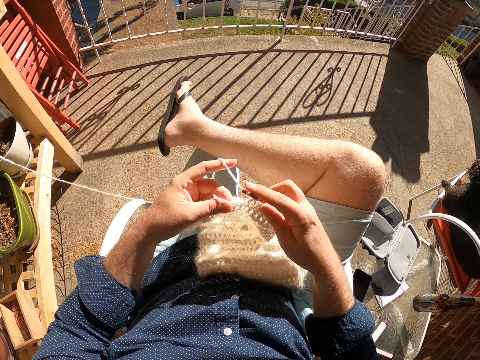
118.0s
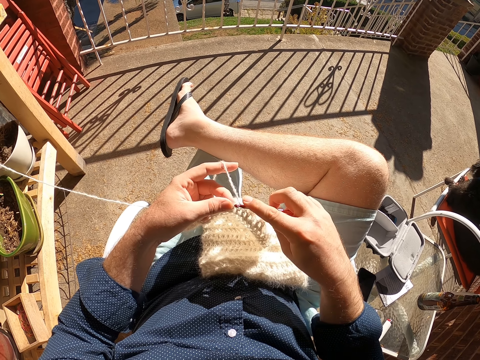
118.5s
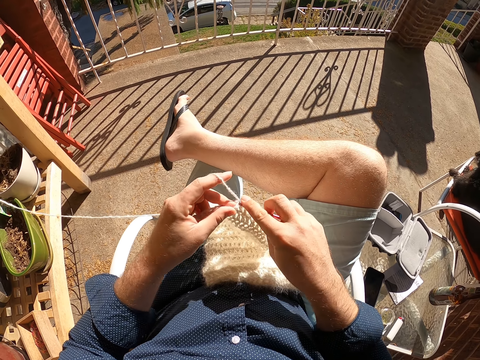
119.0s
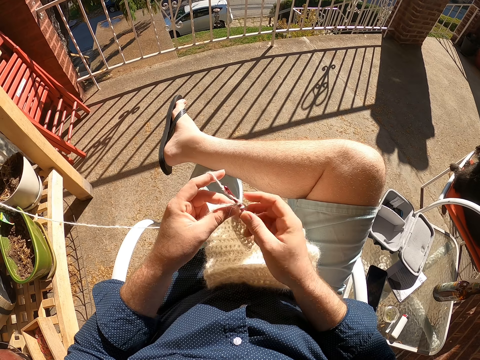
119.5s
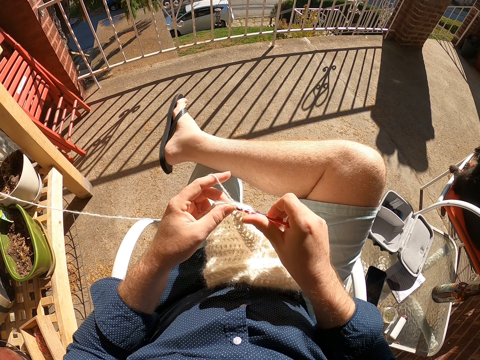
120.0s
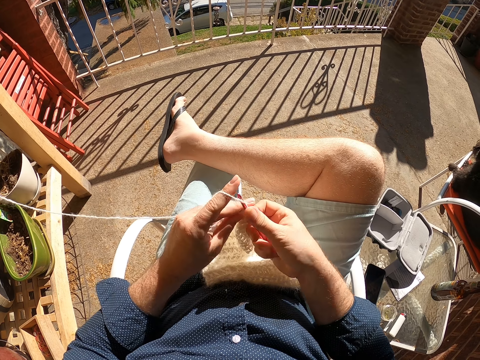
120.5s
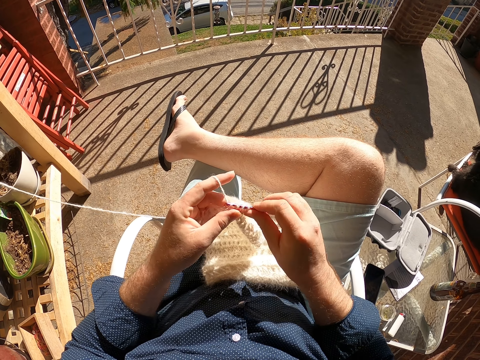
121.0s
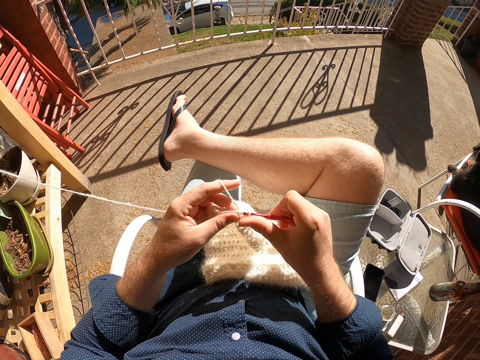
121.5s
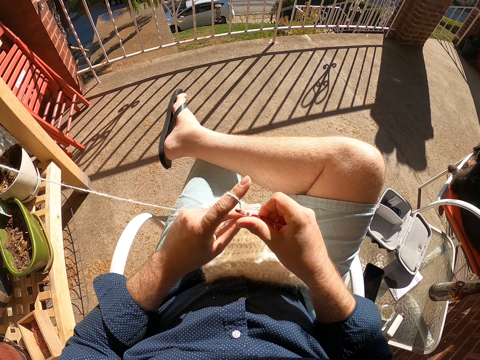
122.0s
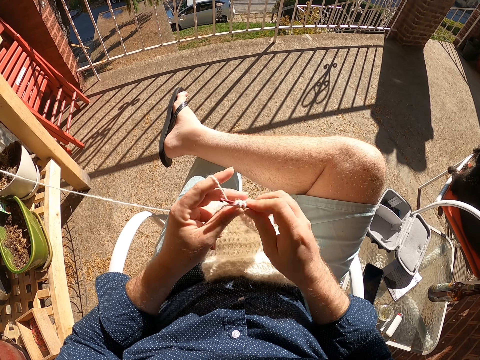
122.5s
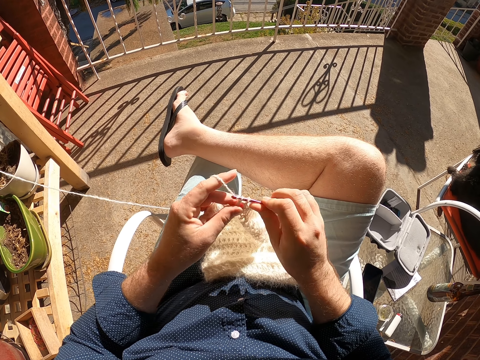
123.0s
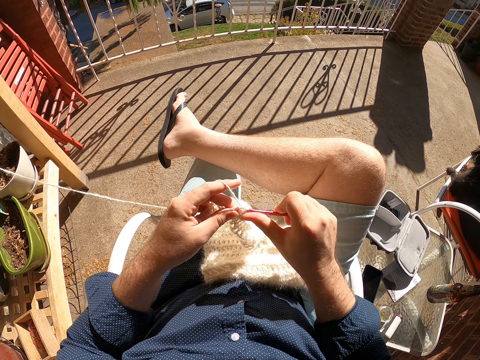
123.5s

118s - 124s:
The camera wearer crochets the scarf.

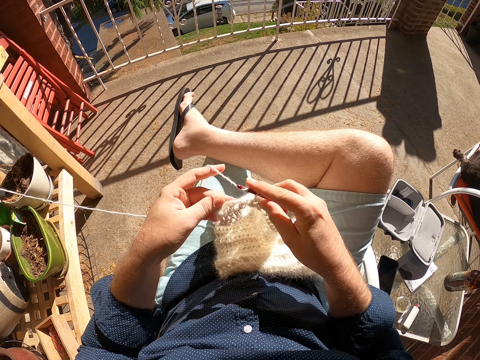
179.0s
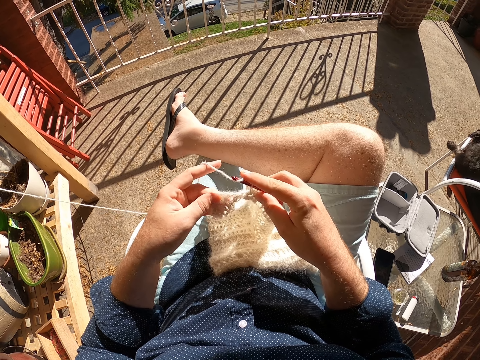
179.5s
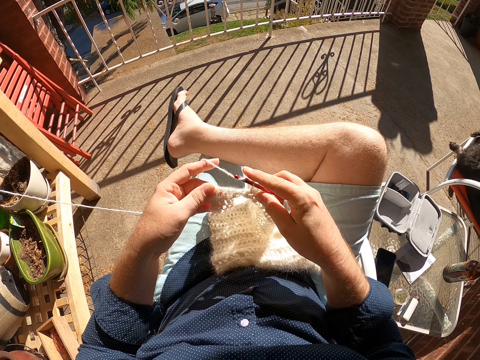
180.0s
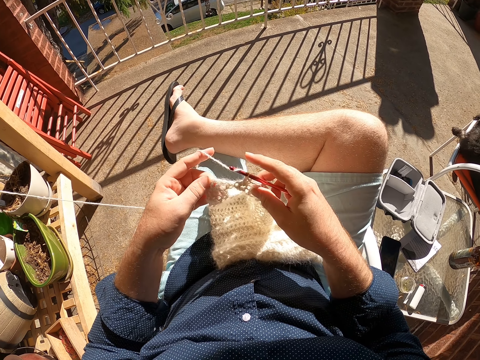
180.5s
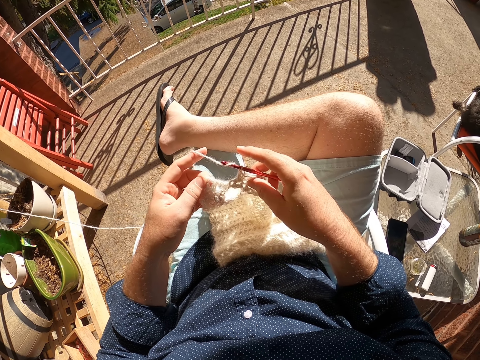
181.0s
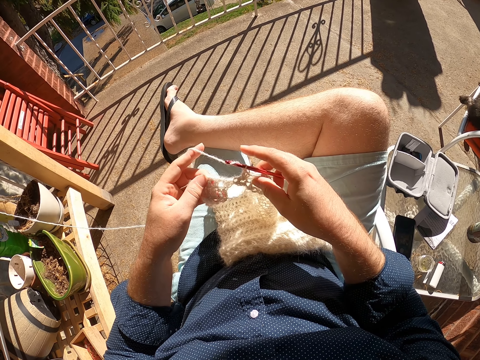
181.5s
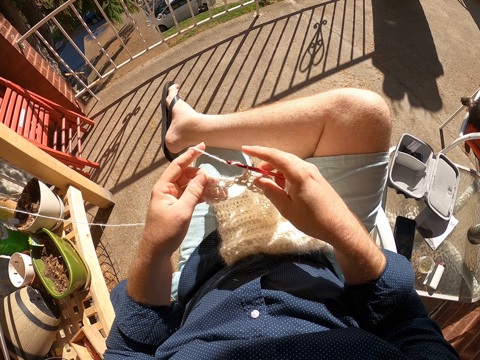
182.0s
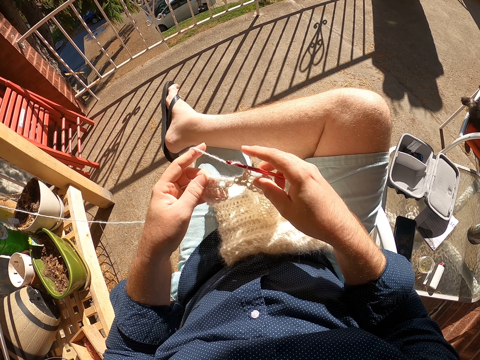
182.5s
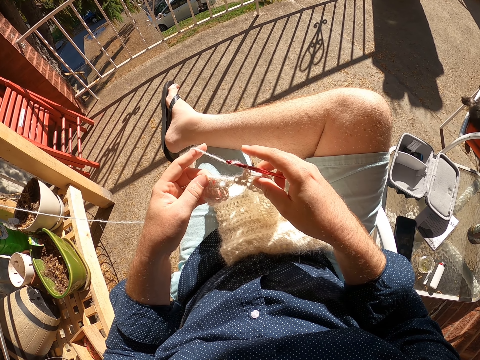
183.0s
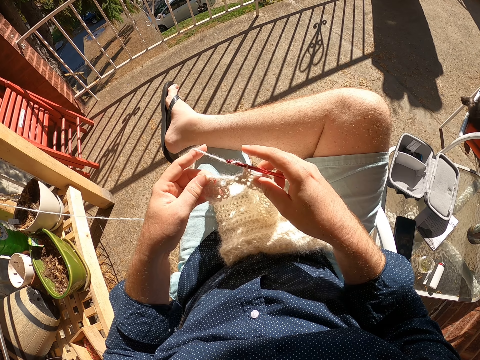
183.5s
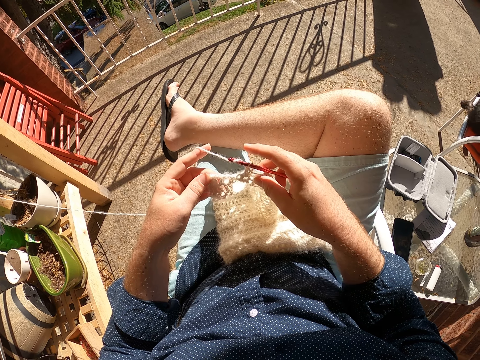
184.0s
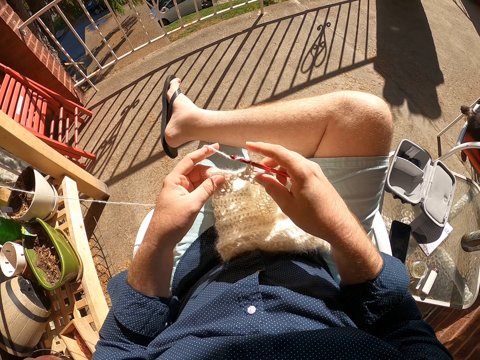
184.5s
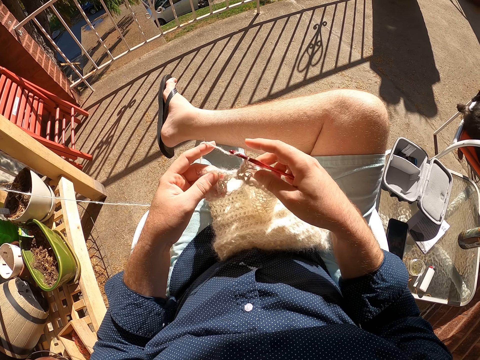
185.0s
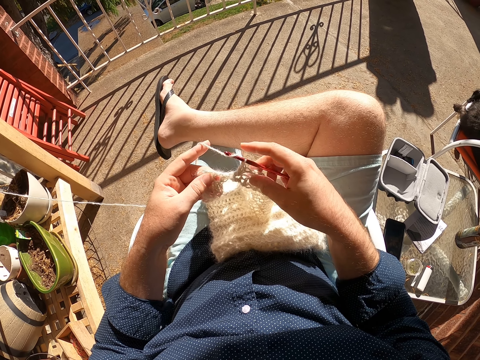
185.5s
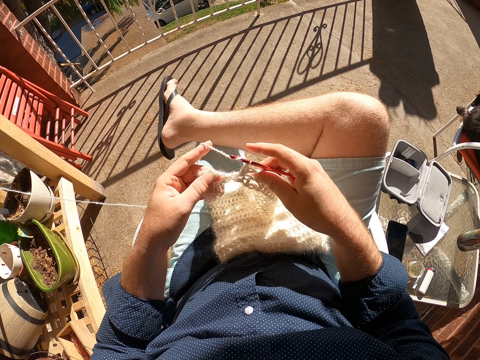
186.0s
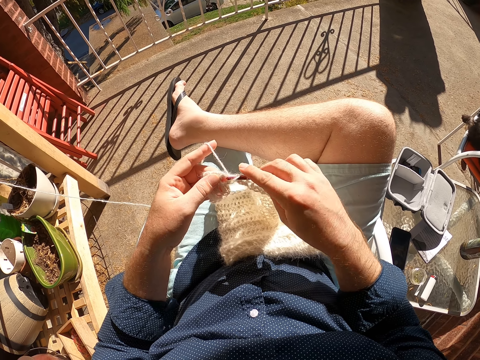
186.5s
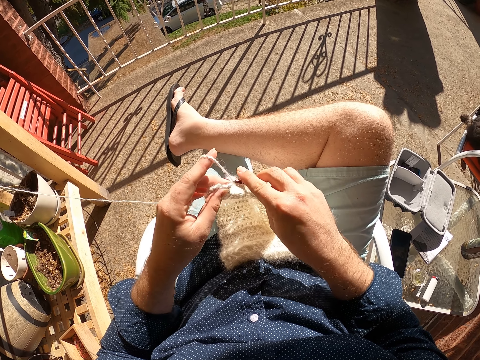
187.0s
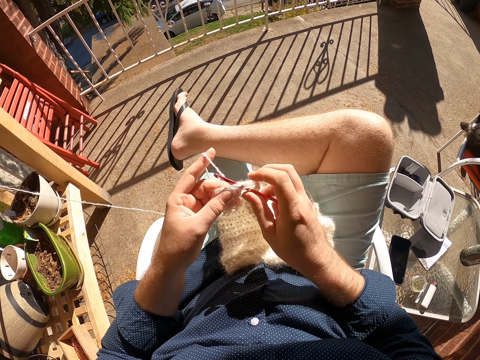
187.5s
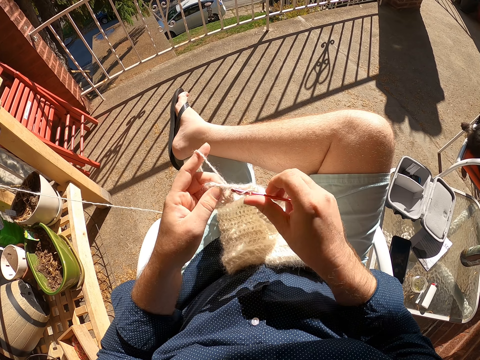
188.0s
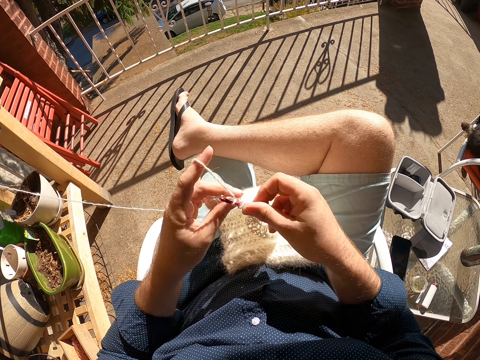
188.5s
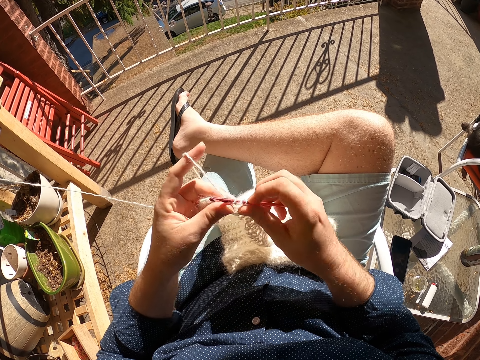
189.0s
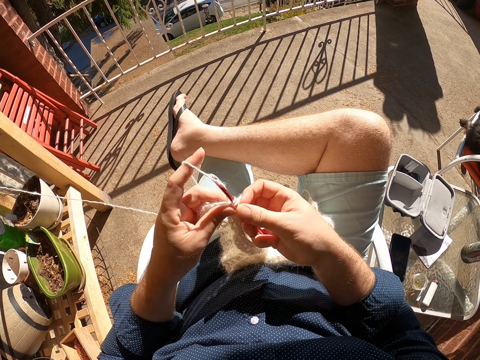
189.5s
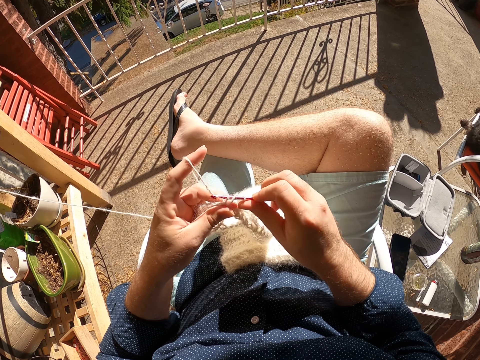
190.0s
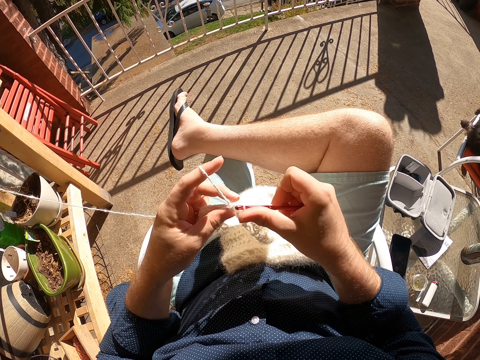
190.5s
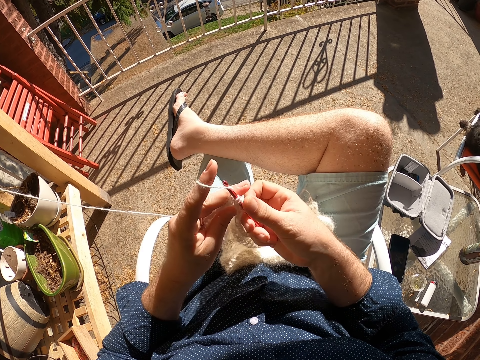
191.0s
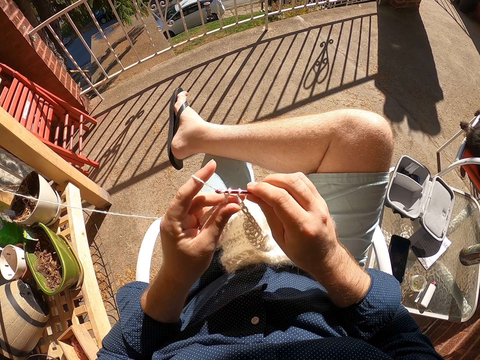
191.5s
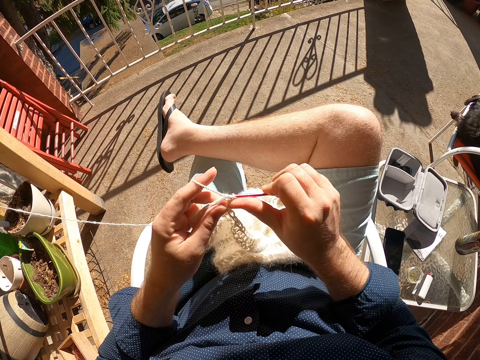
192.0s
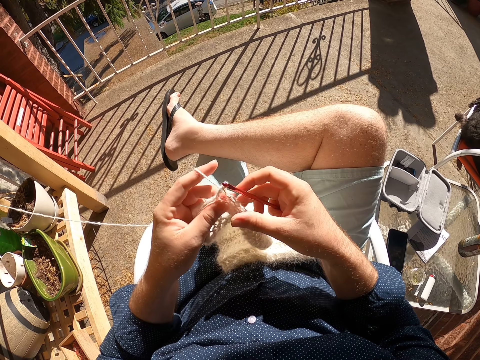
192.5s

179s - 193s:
The camera wearer checks the scarf. They crochet the scarf.

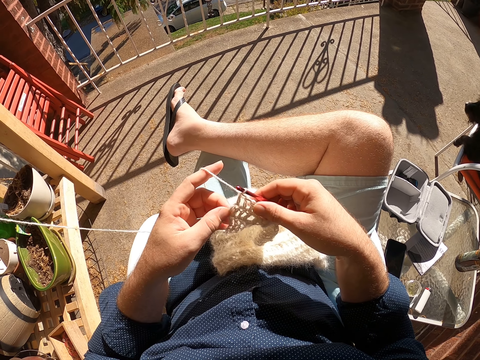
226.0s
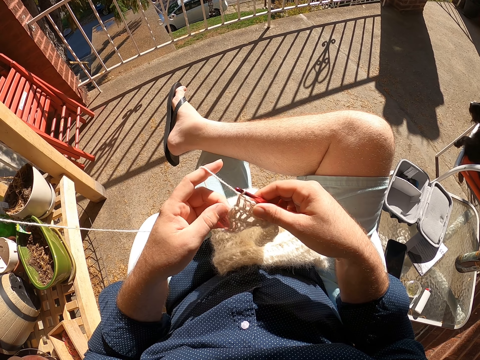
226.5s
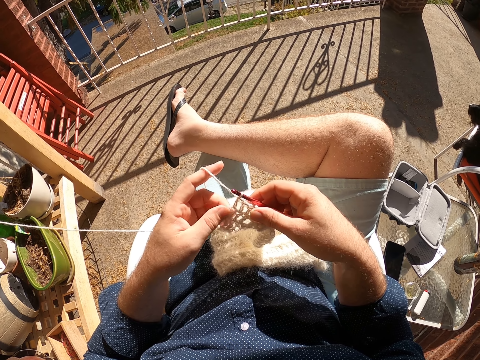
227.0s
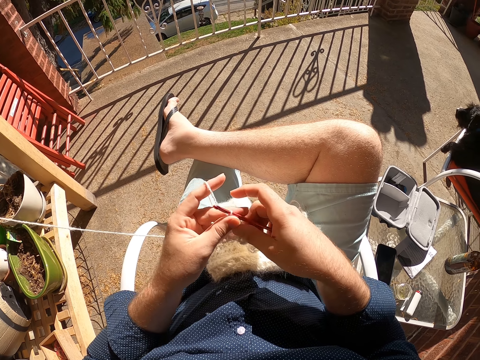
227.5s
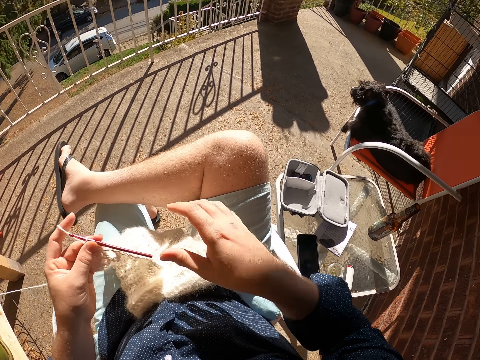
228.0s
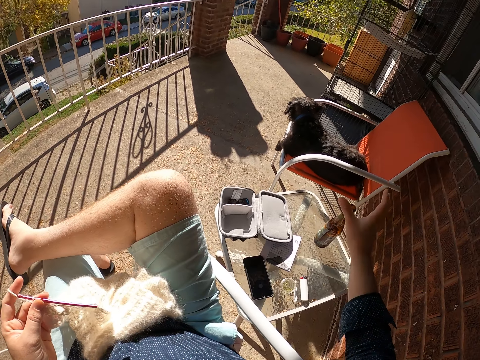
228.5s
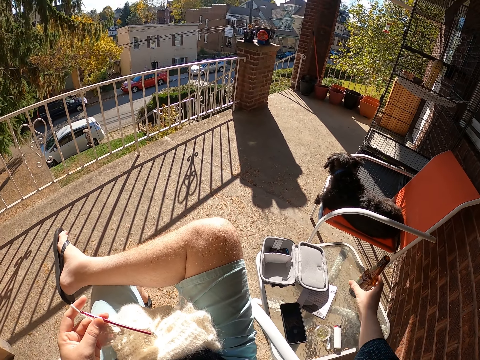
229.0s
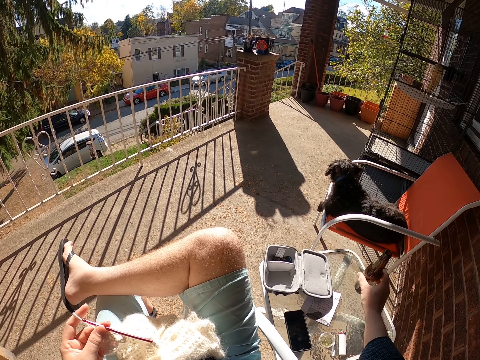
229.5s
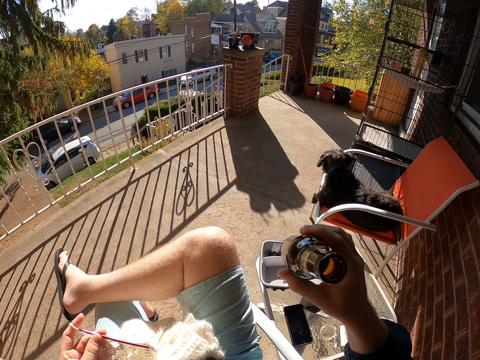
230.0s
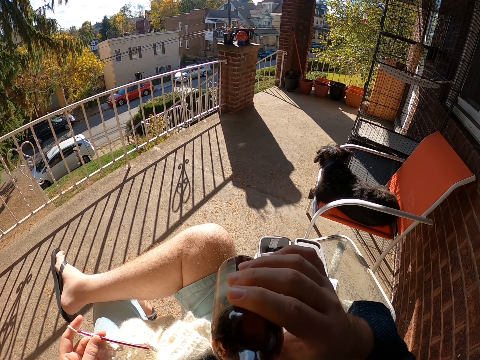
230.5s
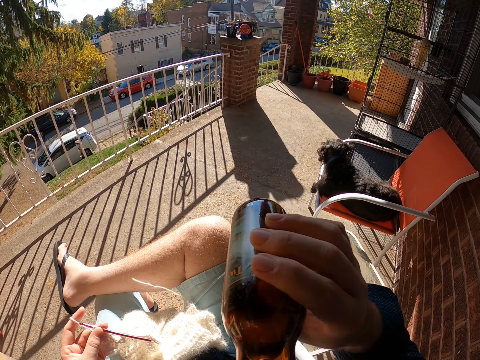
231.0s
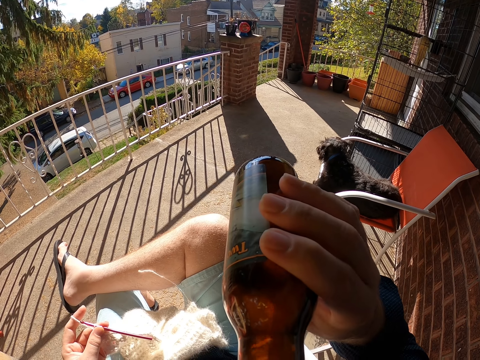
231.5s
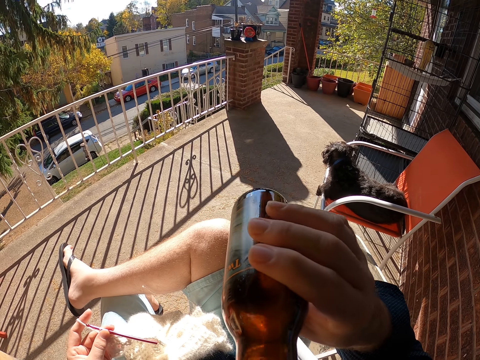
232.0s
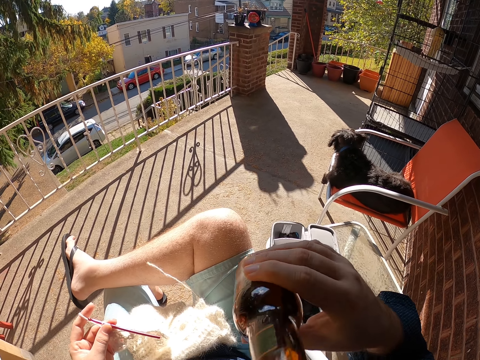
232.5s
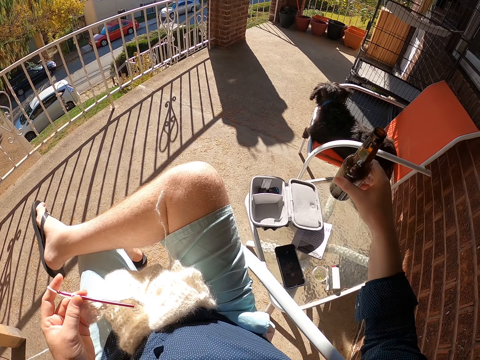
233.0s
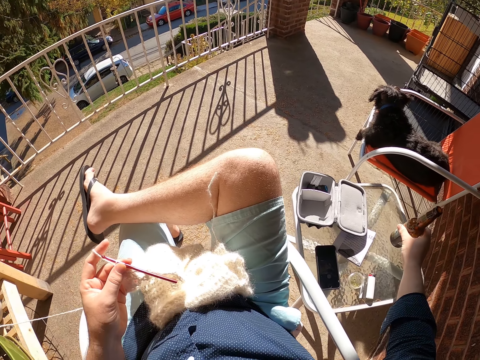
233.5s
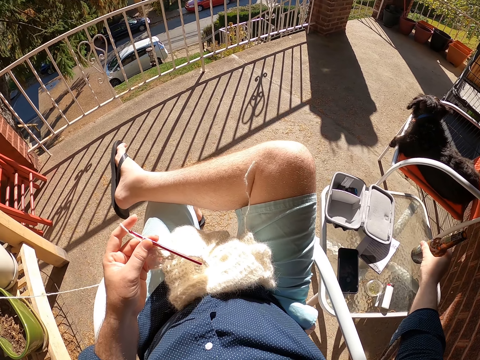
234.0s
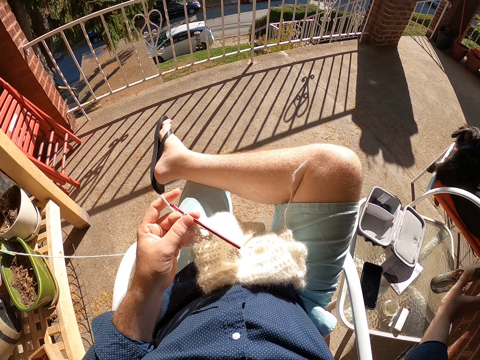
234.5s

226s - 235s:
The camera wearer holds the knitting needle and the scarf with his left hand. He picks a bottle of beer from a table with his right hand. He drinks from the bottle of beer in his right hand. He drops the bottle of beer on the table with his right hand.
